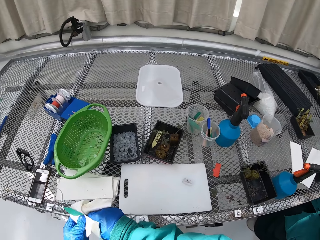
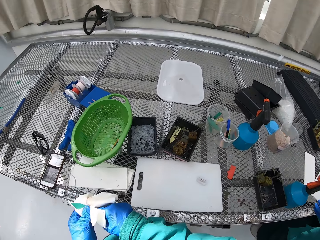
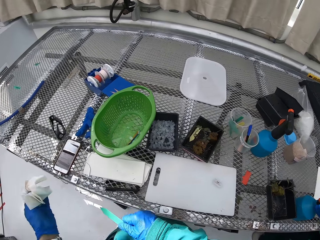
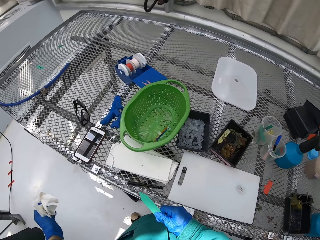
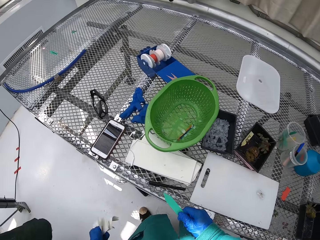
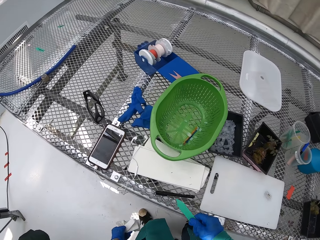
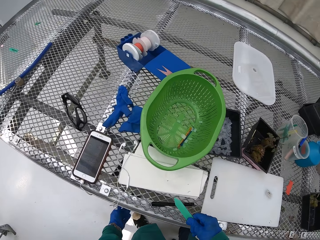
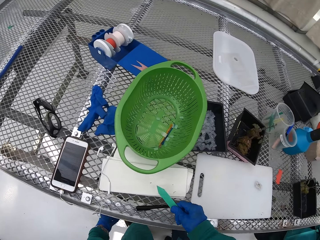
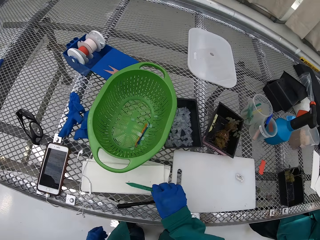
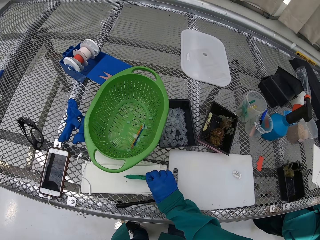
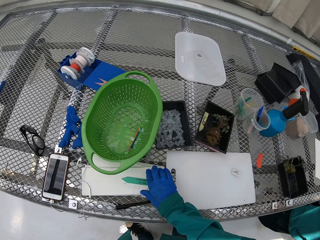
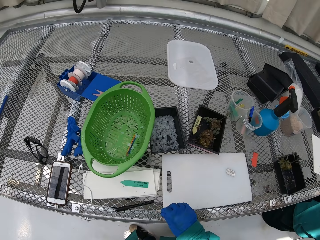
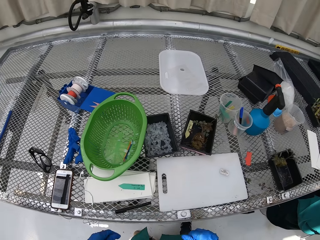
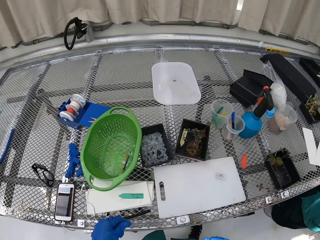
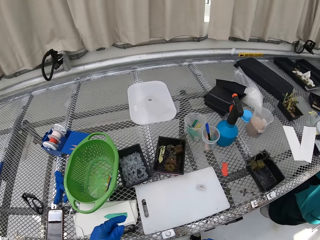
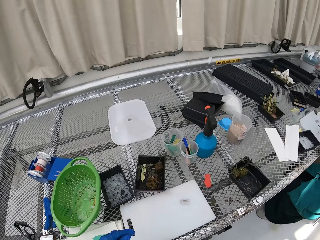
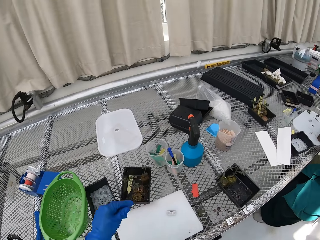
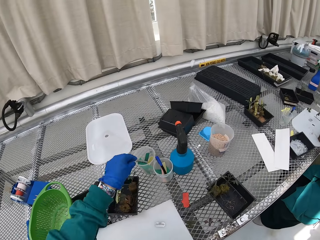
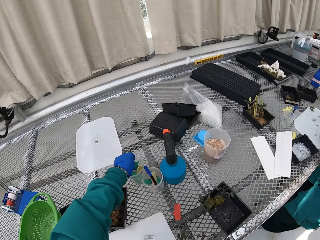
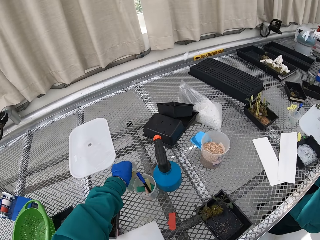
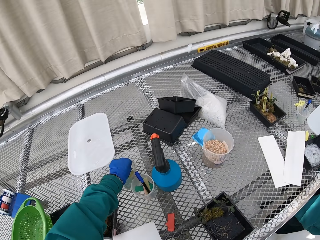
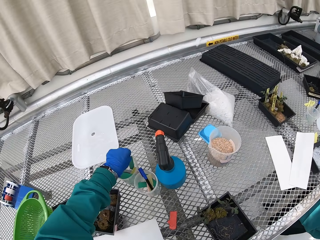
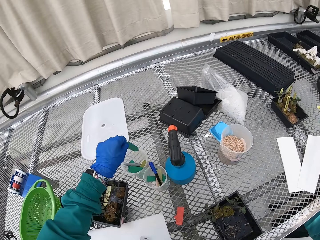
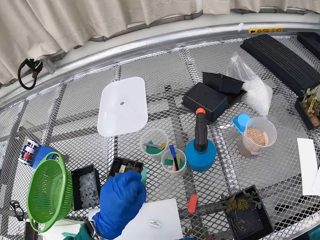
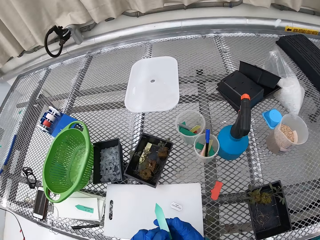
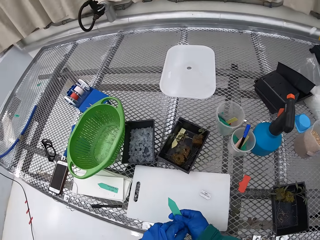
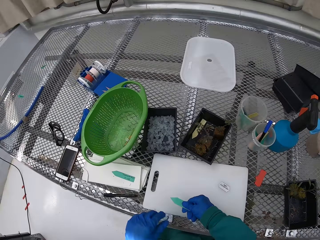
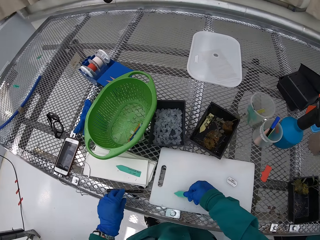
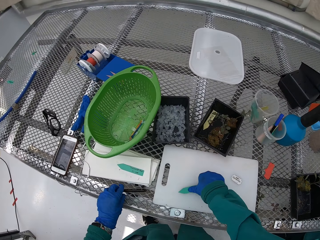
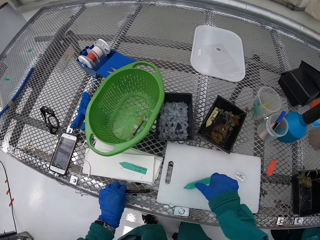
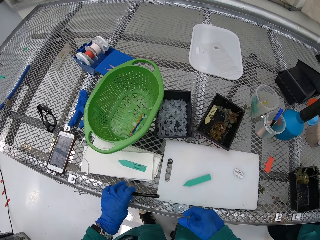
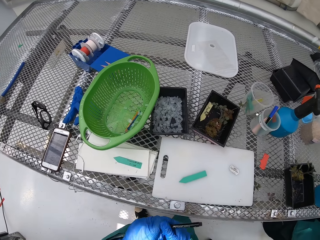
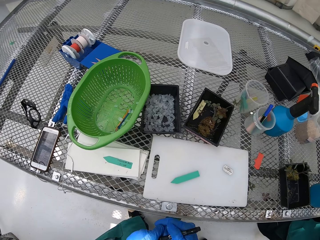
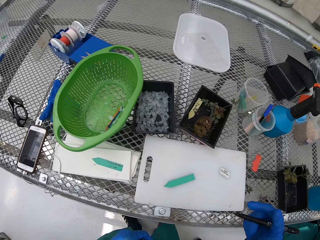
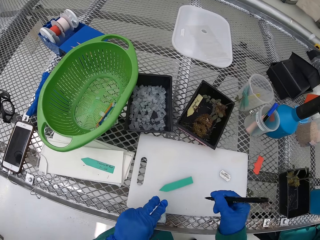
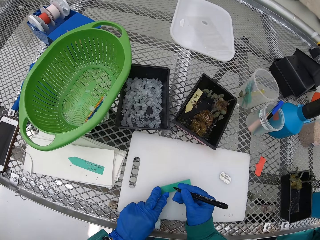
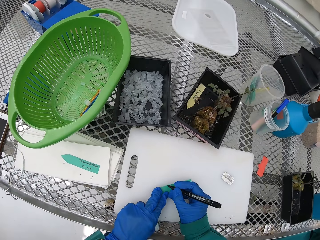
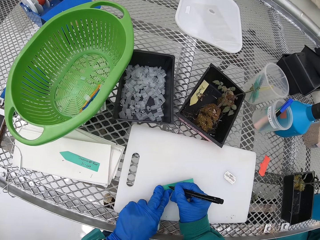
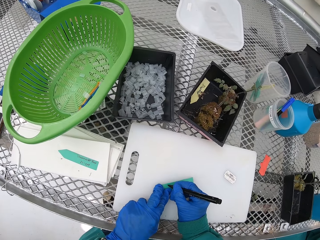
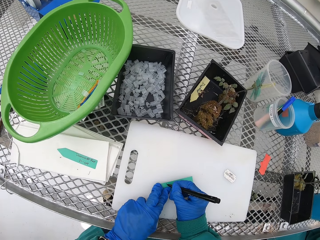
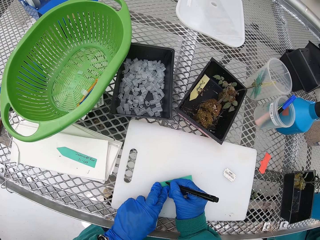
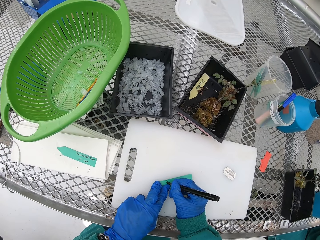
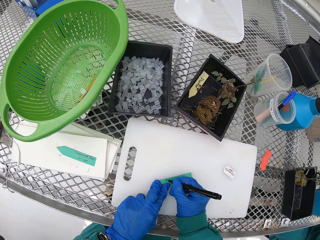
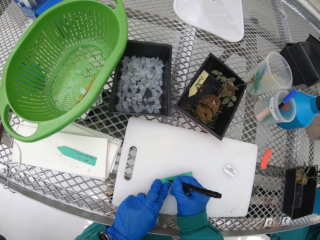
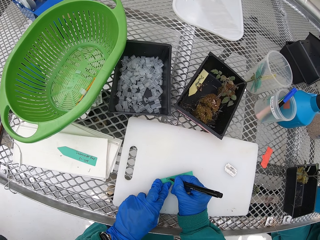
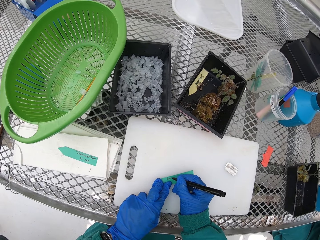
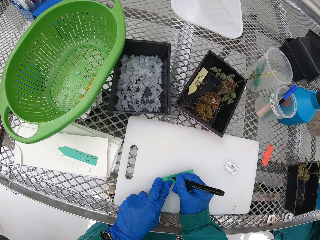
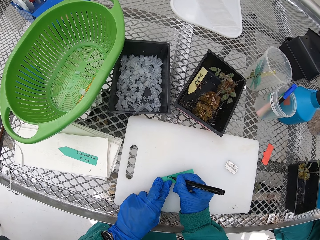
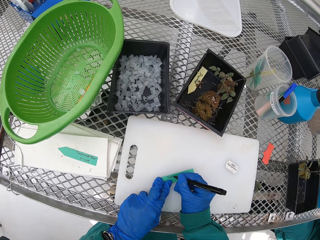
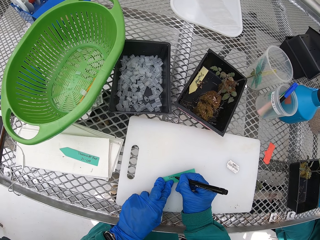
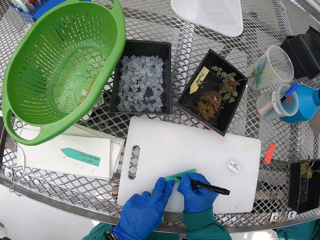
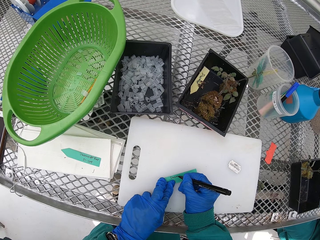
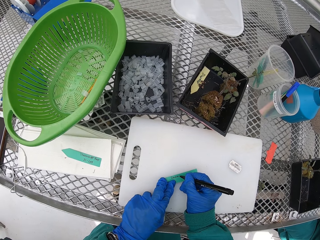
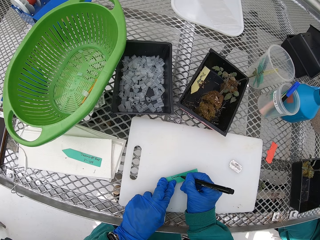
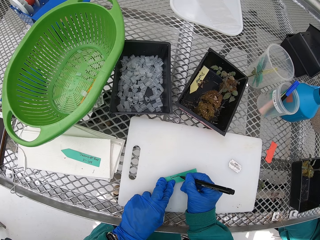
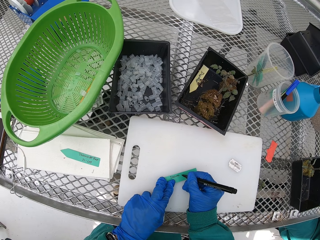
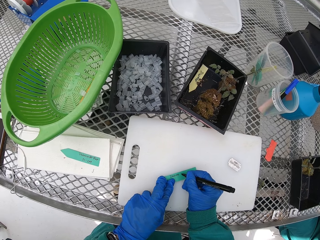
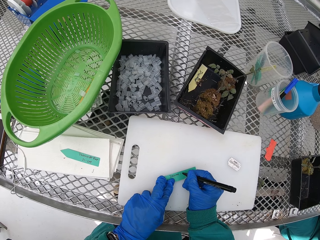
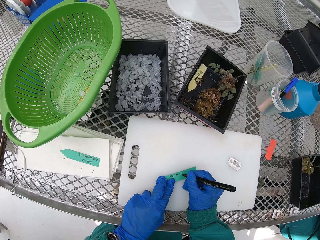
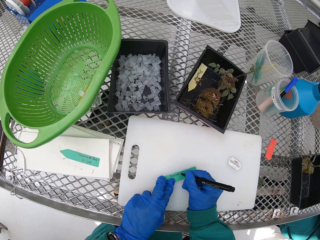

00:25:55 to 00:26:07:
The camera wearer throws the tissue in the bin. They put the label down. They pick up the label from the table. They pick up the pen from the floor. They write on the label with the pen.

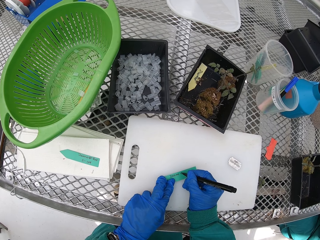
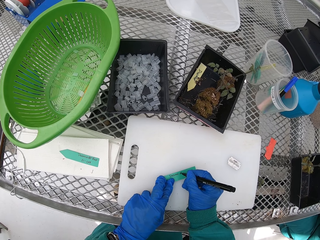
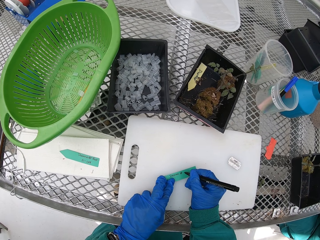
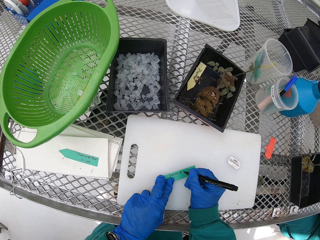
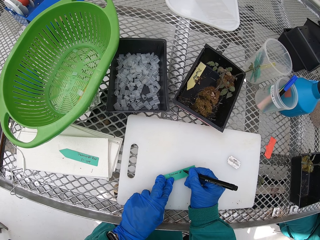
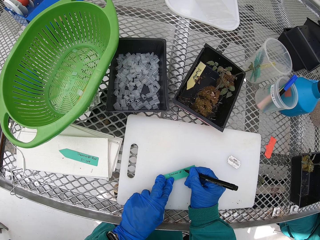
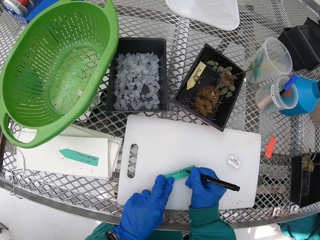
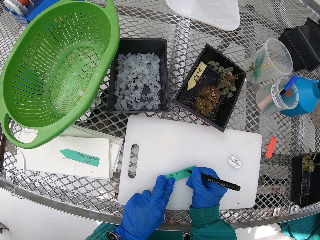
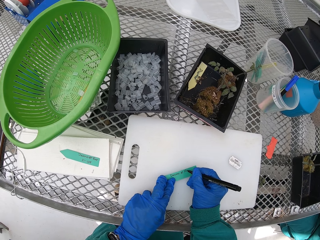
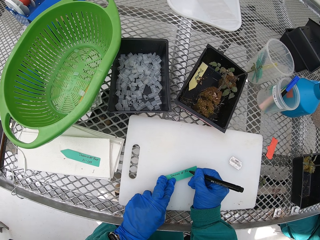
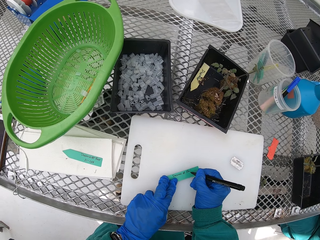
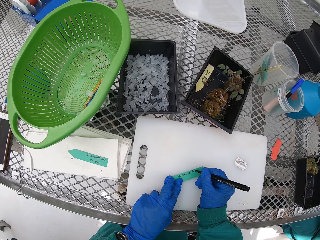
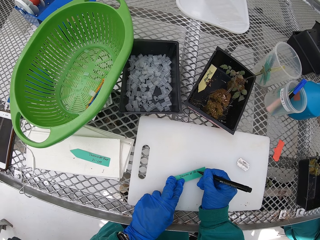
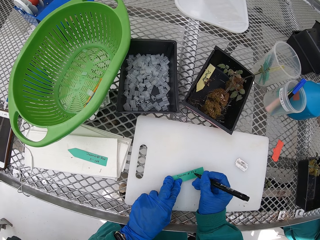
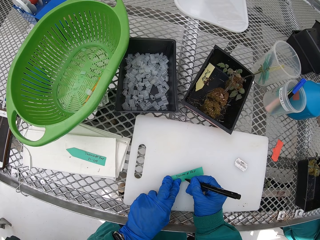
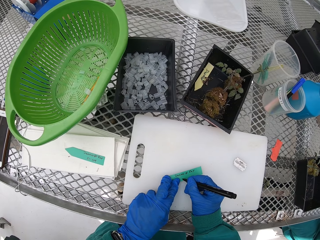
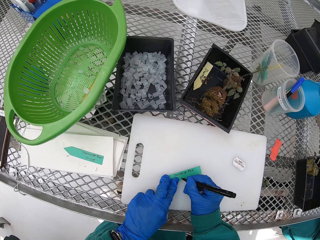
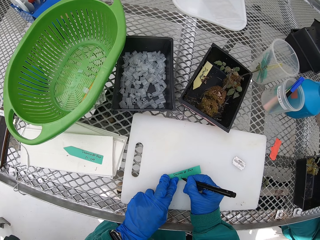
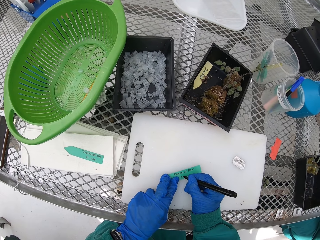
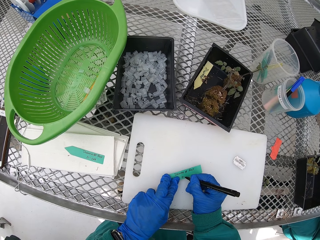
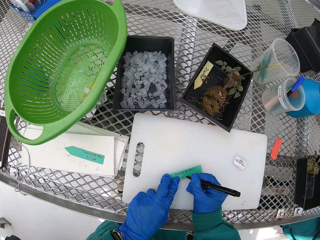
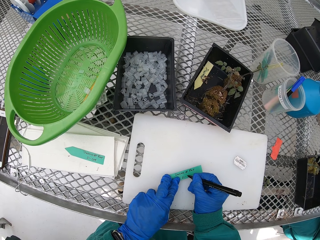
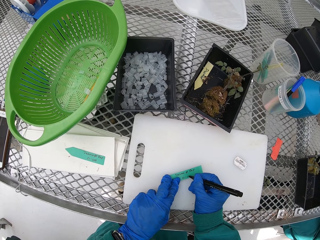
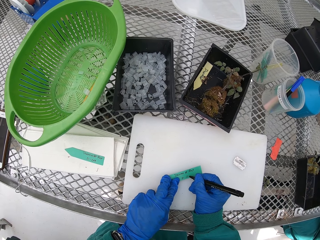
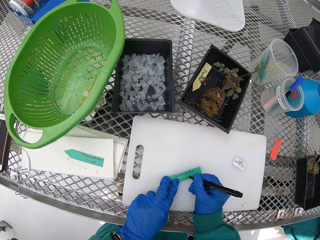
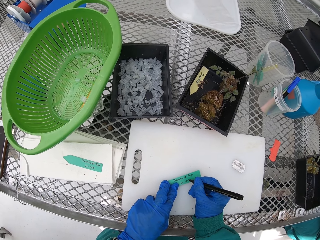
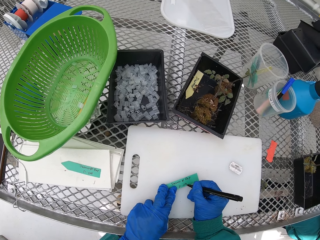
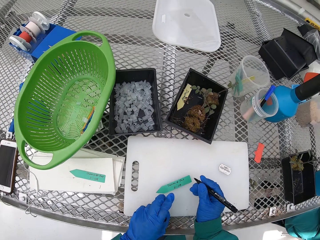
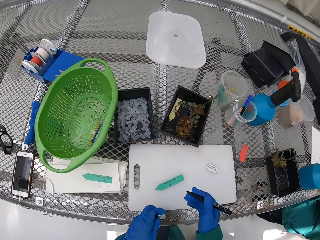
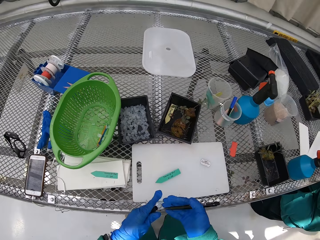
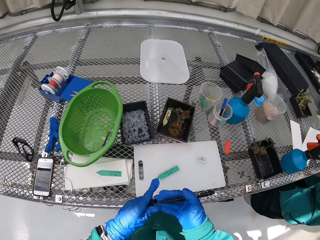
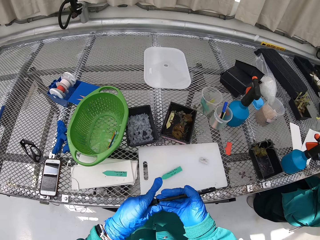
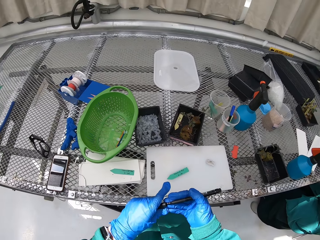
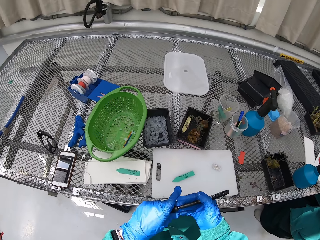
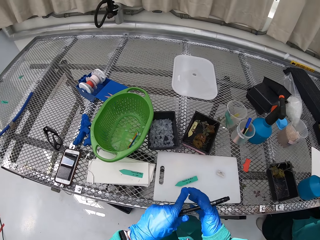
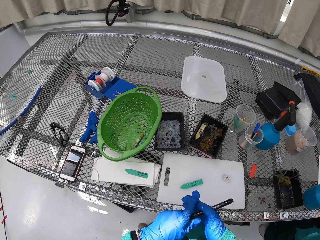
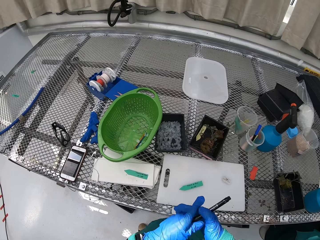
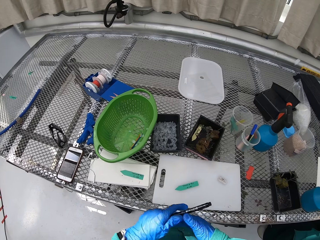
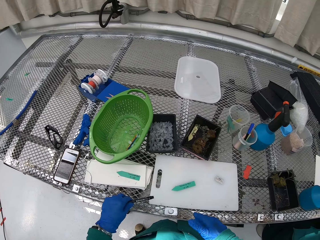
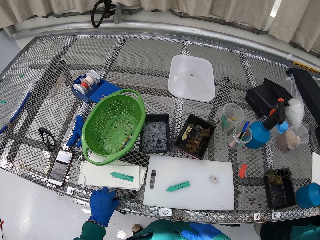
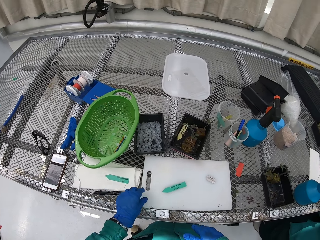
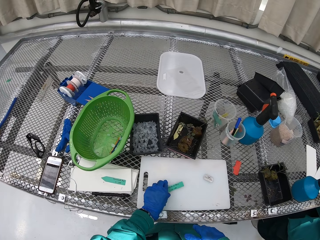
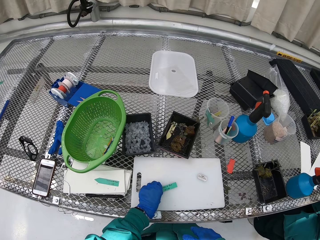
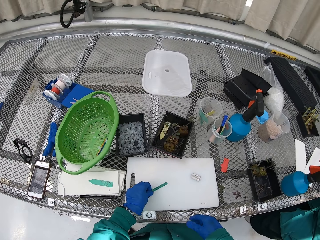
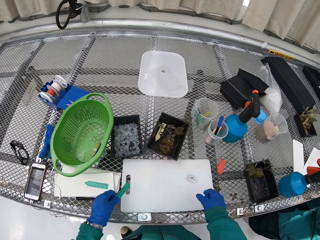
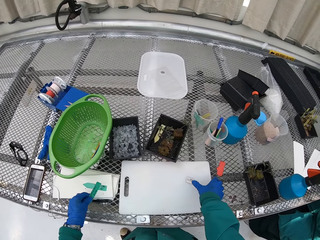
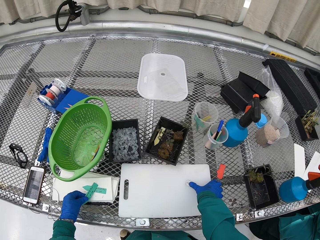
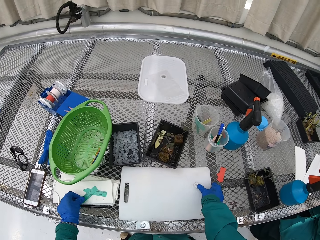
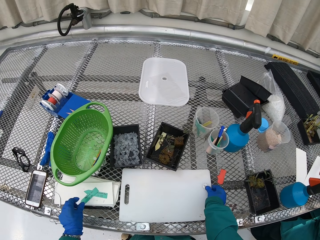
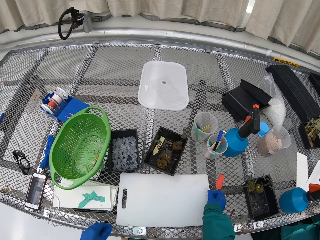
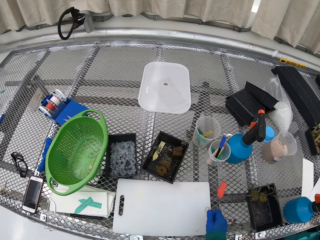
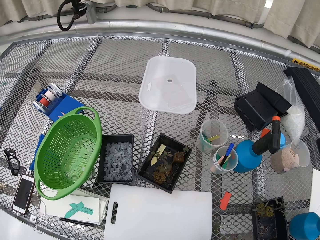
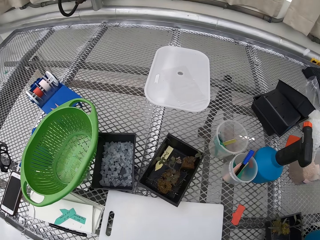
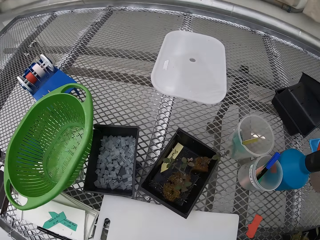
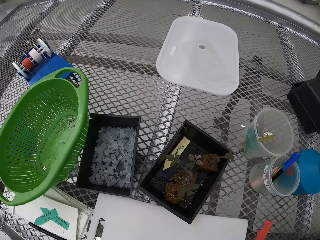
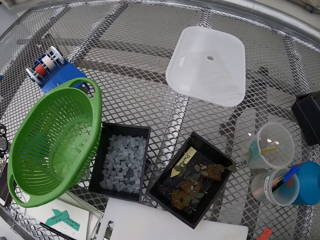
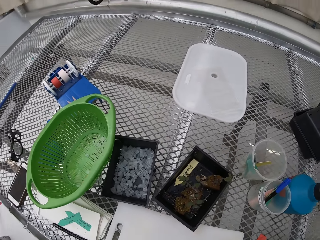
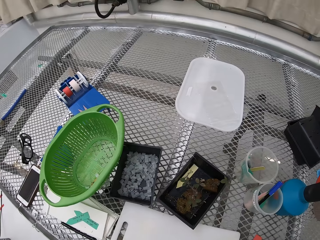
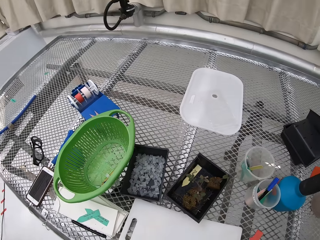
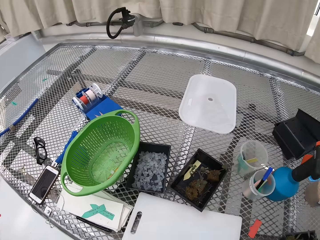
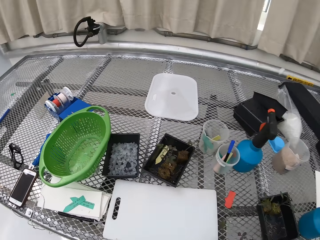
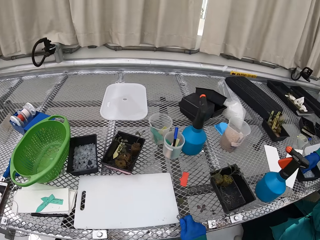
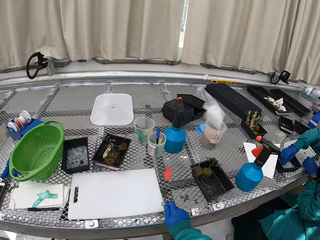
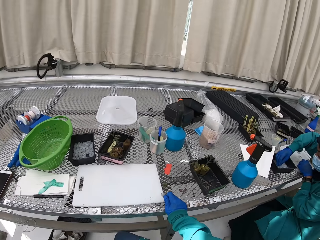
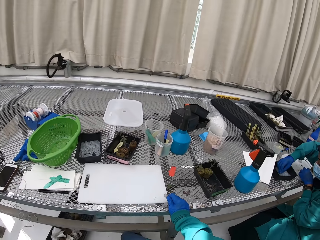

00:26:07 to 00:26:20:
The camera wearer places the pen on the table. They pick up the label from the table. They pick up the blade from the table.
